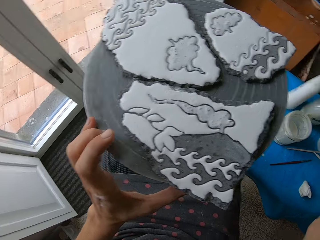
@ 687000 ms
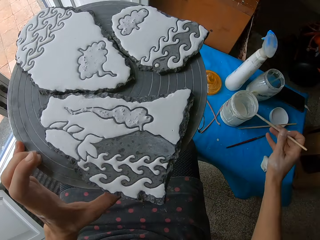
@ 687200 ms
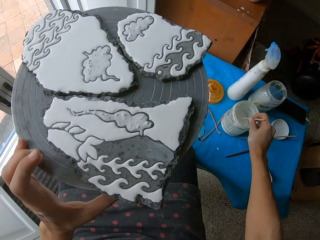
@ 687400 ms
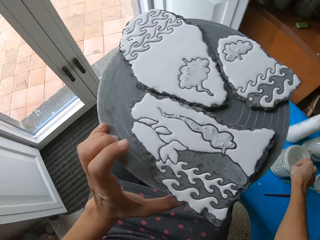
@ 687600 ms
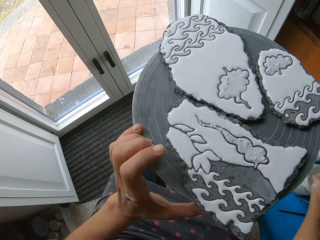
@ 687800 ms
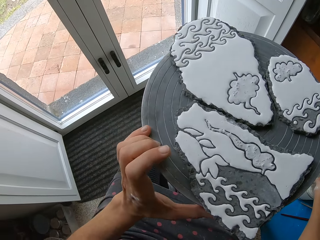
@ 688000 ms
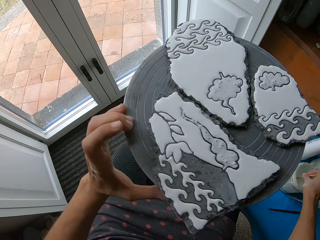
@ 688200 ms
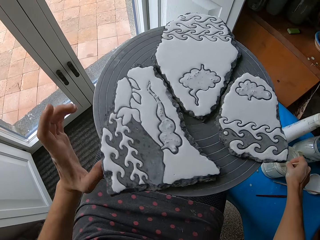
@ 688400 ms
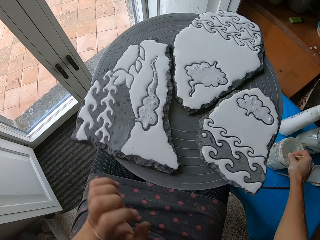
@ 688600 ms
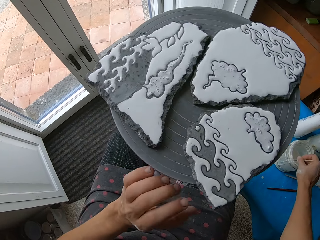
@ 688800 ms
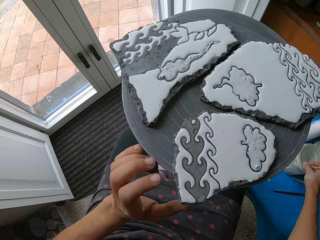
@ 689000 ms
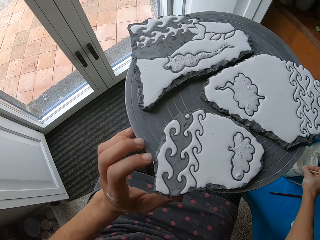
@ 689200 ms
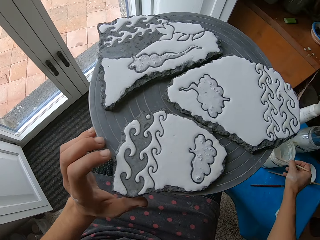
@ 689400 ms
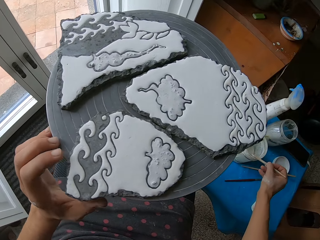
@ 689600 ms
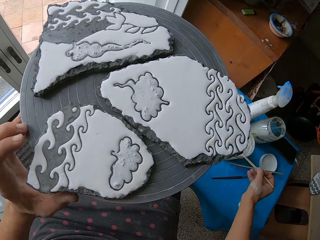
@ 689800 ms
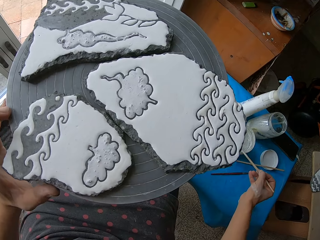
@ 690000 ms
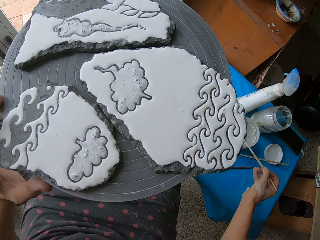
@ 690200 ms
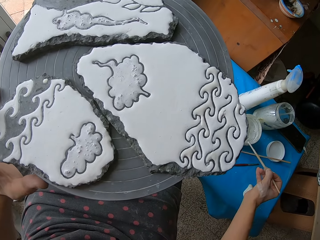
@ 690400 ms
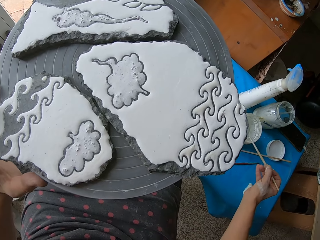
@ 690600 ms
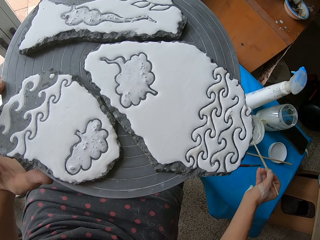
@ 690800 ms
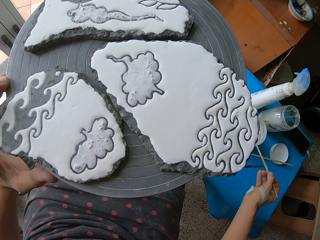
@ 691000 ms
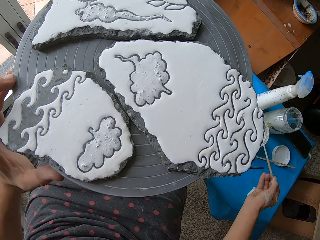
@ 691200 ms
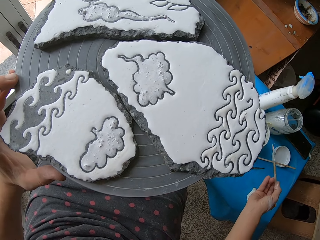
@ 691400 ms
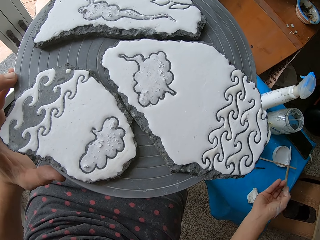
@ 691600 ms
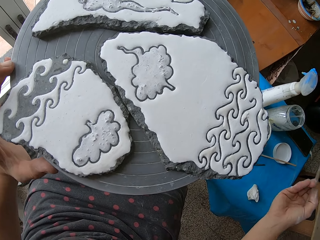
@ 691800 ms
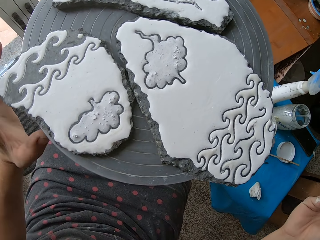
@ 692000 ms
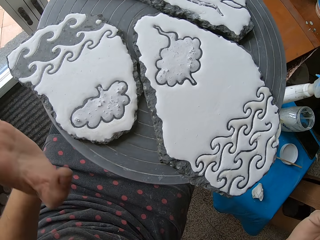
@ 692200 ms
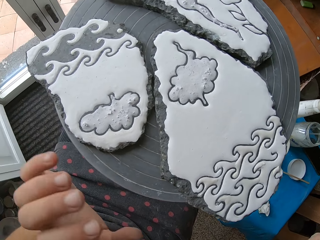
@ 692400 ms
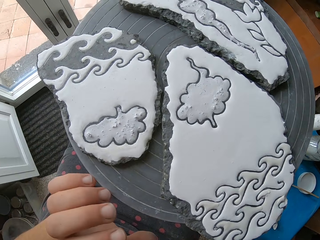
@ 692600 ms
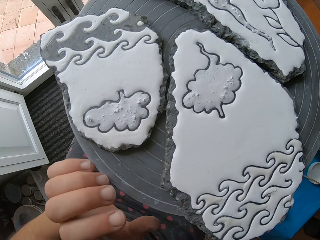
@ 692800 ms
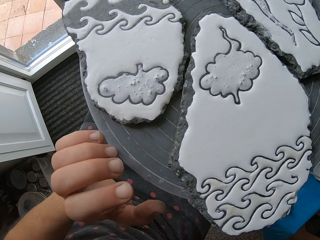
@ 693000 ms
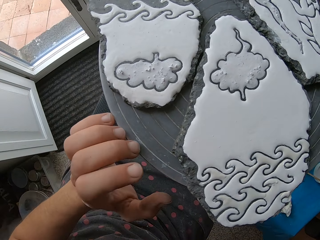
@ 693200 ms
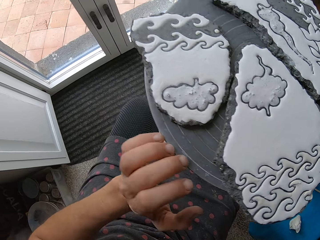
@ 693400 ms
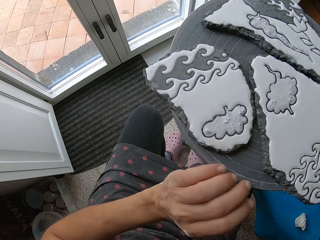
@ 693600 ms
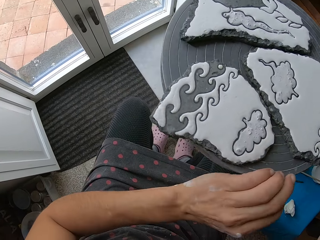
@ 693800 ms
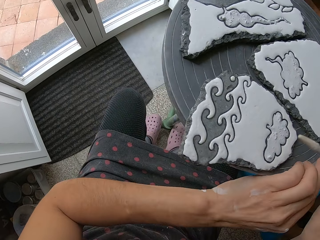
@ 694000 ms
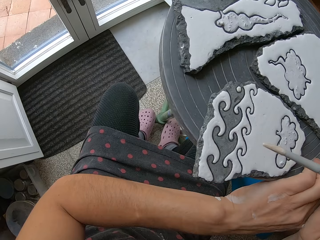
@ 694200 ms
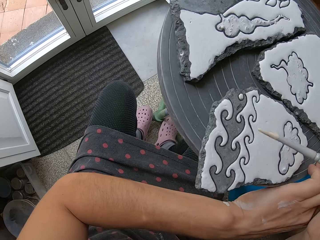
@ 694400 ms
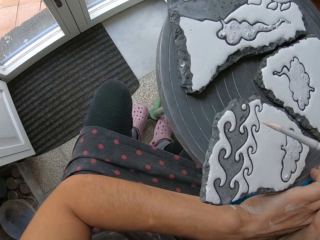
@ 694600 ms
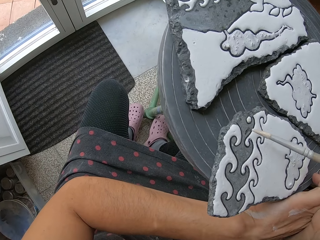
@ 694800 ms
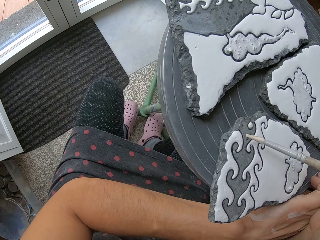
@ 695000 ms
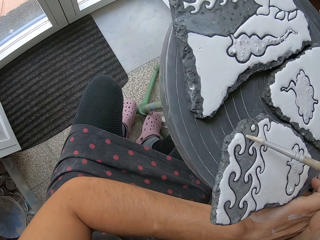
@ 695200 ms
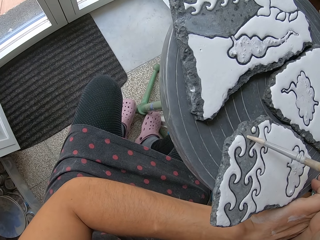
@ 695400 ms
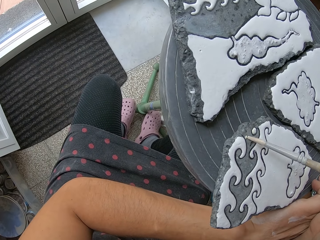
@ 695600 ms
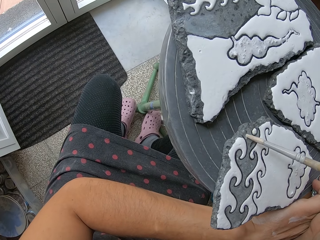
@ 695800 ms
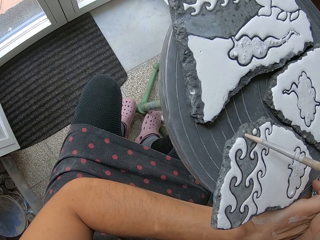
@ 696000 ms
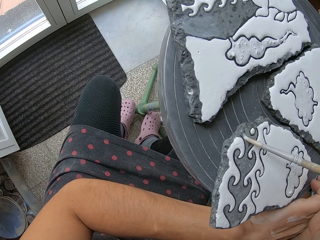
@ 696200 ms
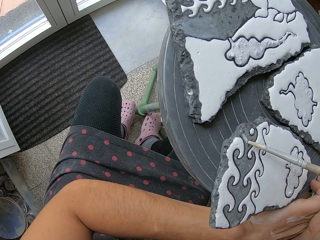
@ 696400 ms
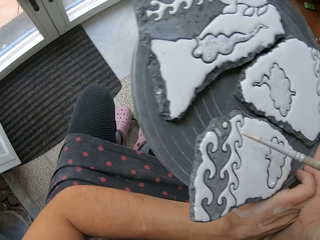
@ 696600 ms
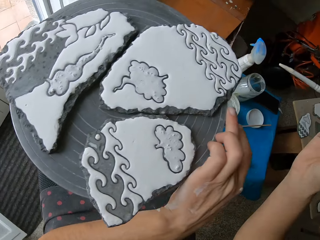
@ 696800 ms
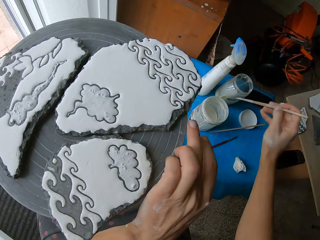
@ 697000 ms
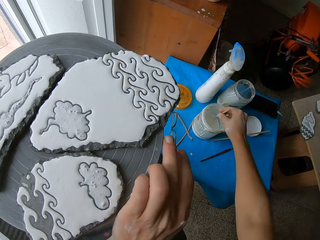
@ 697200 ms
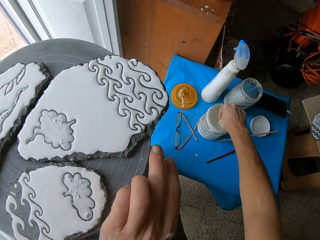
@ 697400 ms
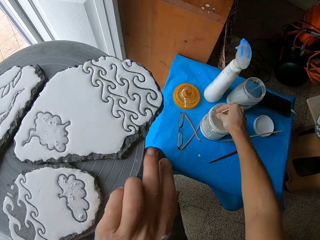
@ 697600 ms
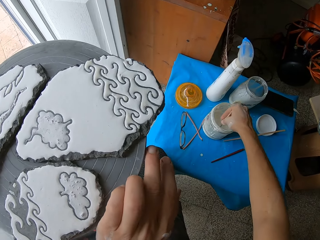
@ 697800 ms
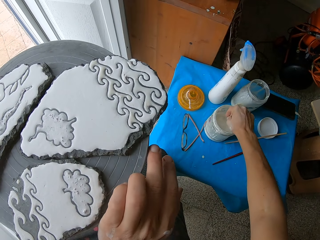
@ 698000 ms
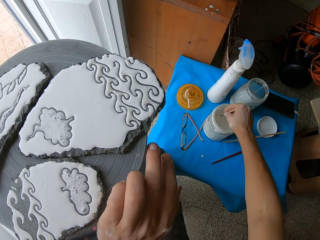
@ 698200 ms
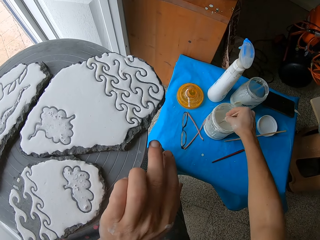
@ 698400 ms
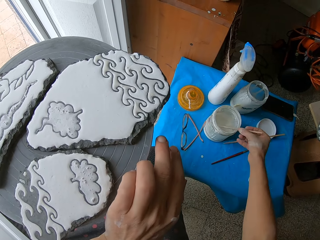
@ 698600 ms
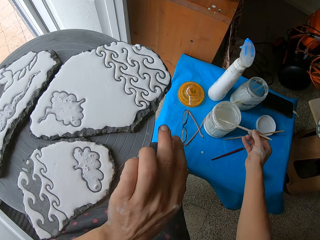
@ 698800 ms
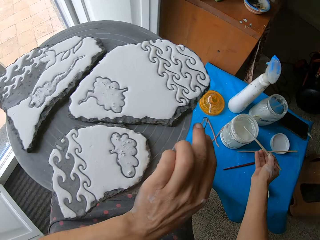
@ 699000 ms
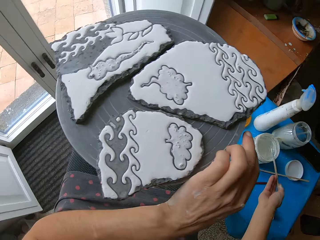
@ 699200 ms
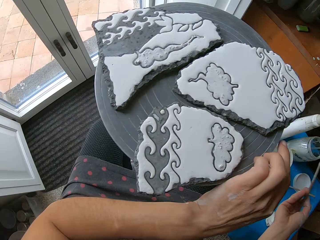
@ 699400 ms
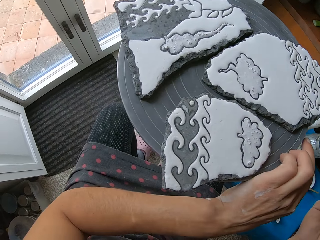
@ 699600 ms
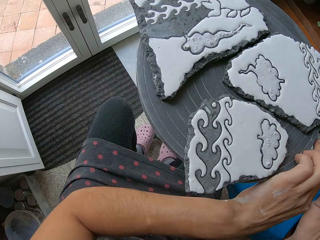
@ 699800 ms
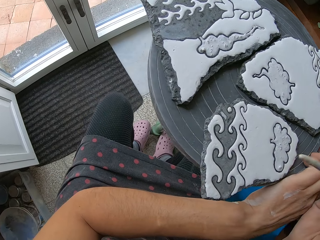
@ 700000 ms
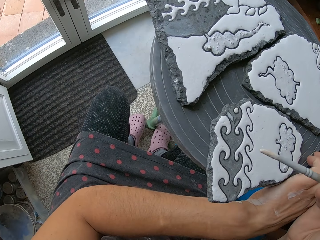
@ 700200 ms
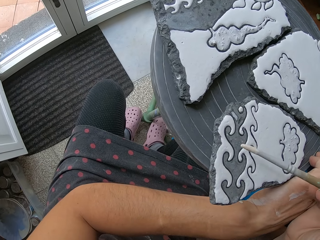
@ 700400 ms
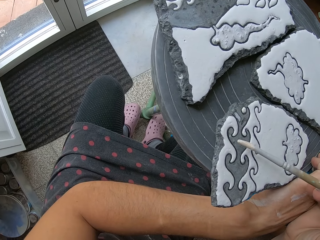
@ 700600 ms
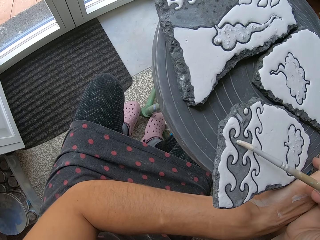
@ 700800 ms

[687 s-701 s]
The camera wearer dips the paint brush in her right hand into the paint container on the table. She paints the clay work on the table stand with the paint brush in her right hand. She stirs paint in the container on the table with the paint brush in her right hand. She takes paint from the container with the paint brush in her right hand.

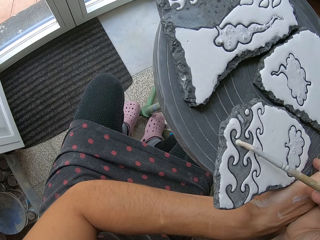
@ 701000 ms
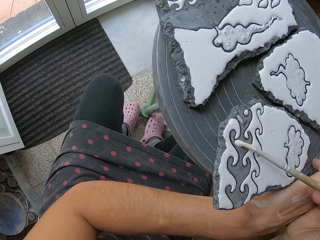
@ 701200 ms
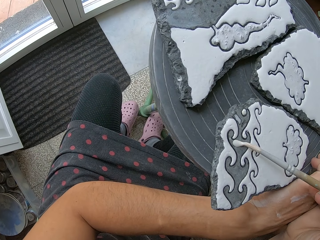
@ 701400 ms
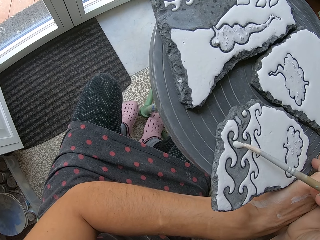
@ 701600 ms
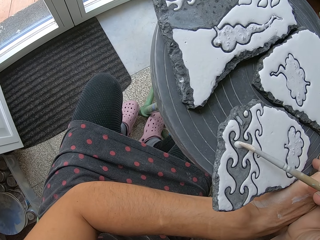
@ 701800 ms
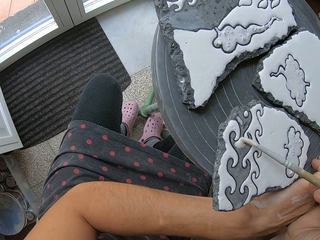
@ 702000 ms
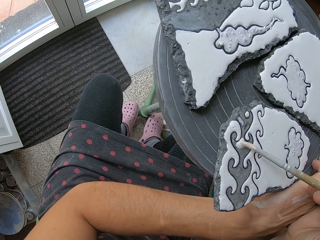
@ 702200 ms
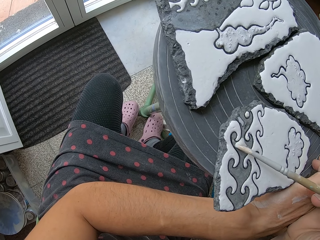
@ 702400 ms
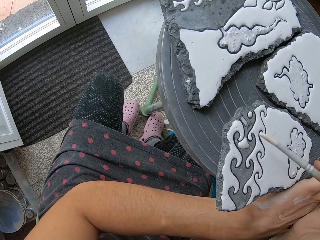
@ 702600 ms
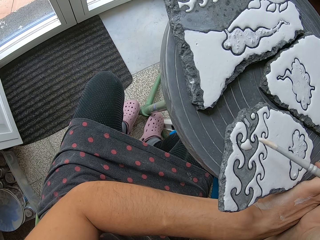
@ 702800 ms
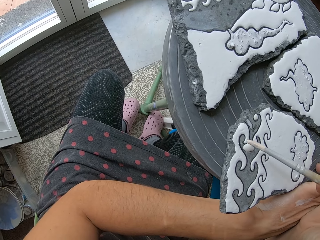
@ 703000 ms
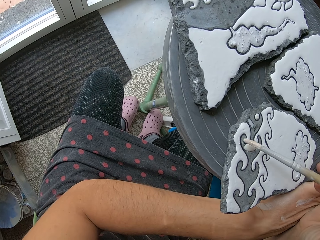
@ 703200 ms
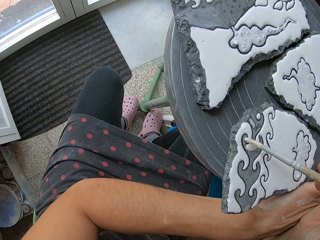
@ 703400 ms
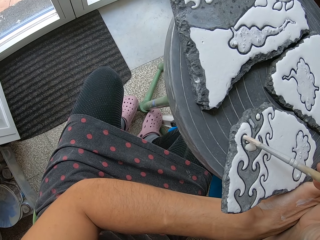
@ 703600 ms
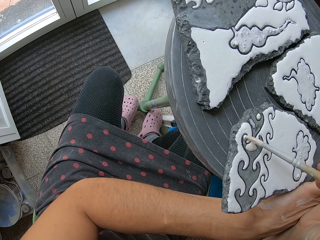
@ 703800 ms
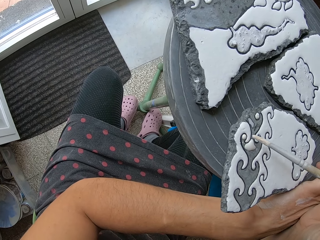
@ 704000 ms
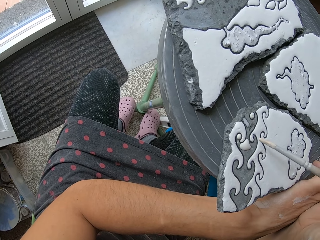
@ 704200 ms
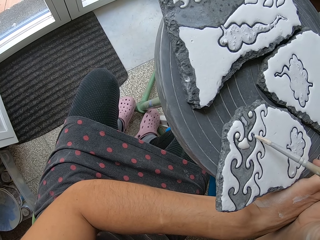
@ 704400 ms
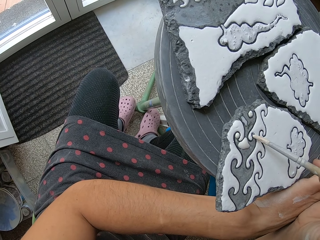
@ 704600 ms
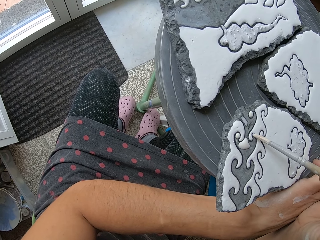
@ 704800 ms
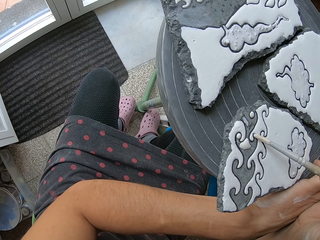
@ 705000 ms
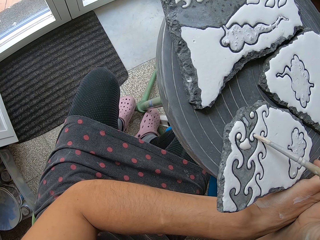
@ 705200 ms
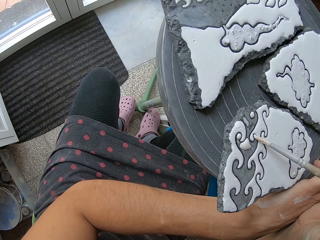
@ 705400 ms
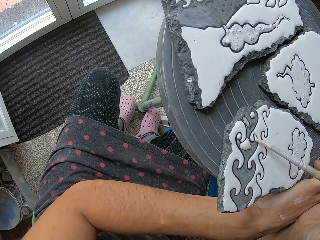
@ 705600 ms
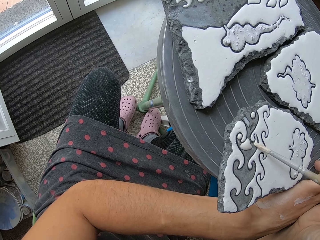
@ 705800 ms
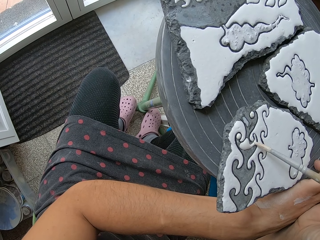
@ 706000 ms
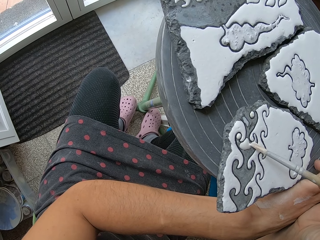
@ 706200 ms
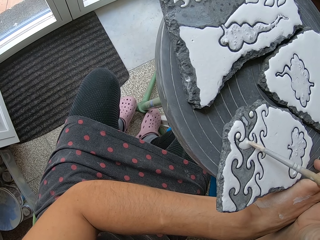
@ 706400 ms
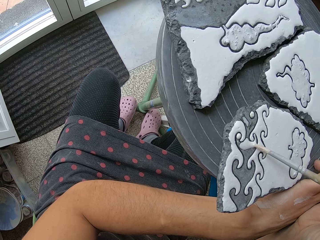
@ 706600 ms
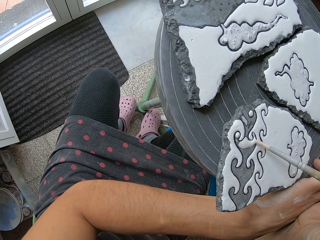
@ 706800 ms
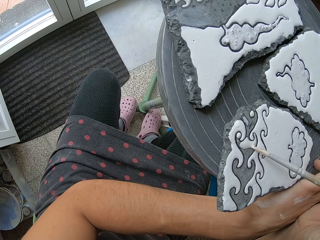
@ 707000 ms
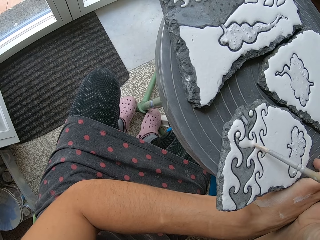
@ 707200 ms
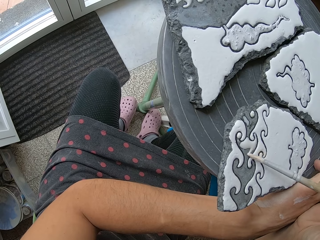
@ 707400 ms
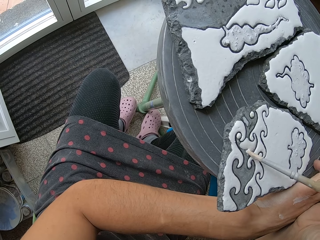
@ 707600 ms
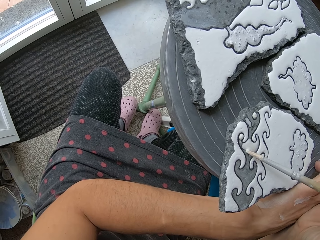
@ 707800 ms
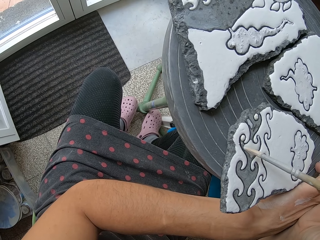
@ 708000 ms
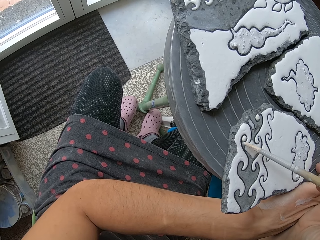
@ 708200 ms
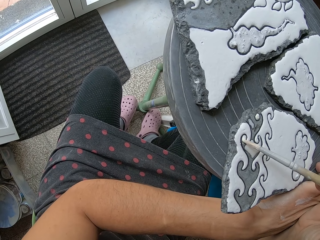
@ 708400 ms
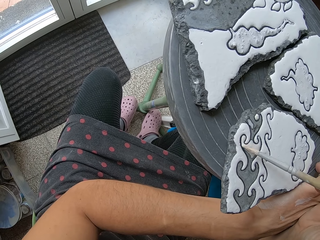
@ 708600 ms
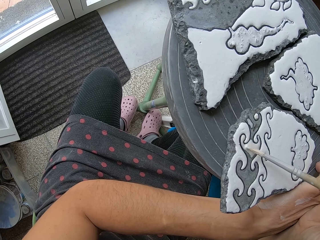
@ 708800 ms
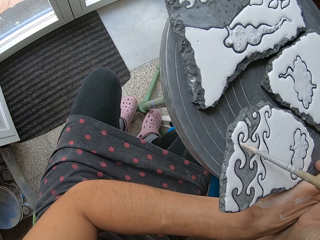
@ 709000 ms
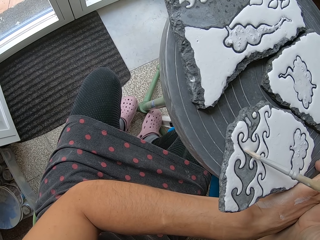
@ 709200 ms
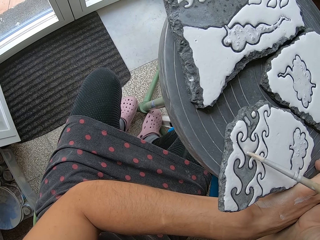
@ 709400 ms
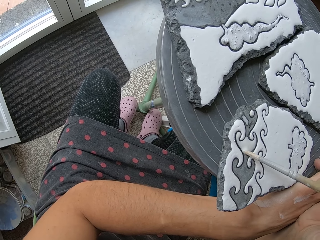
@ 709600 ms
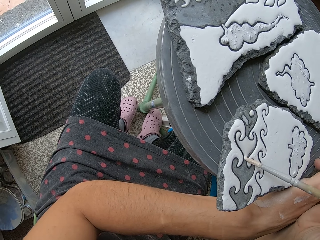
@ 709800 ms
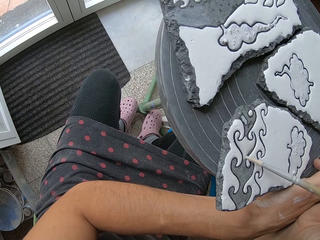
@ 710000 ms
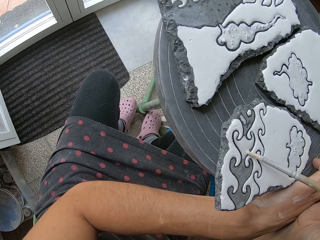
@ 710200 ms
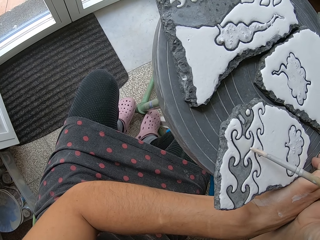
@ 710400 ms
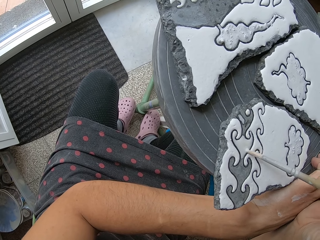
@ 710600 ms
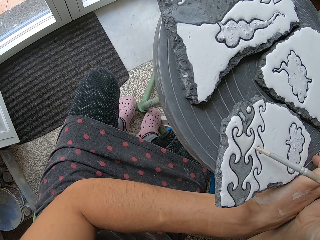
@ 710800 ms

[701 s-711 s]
The camera wearer paints the clay work on the table stand with the paint brush in her right hand.
